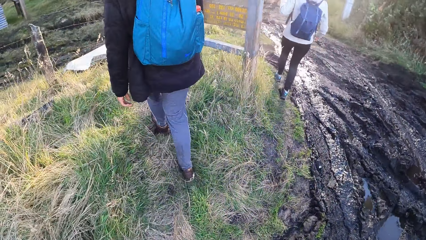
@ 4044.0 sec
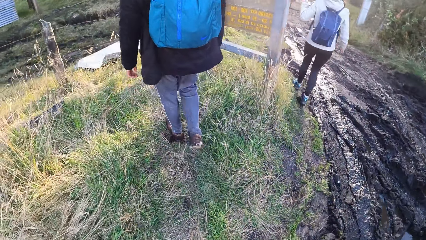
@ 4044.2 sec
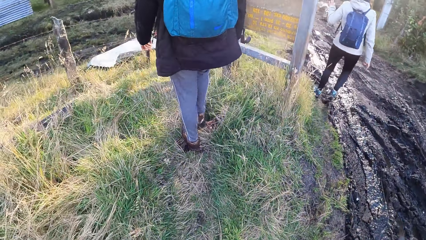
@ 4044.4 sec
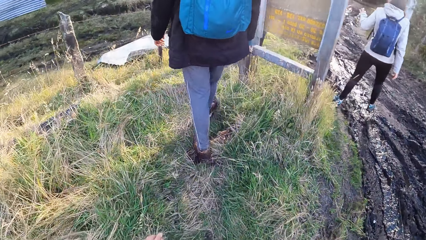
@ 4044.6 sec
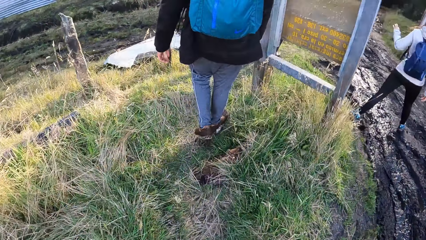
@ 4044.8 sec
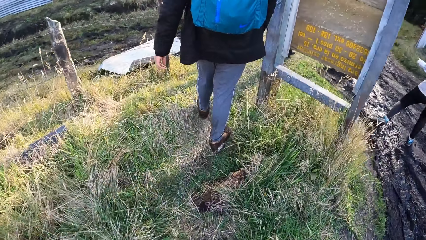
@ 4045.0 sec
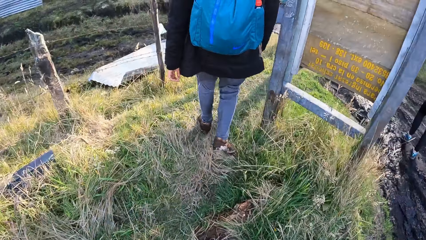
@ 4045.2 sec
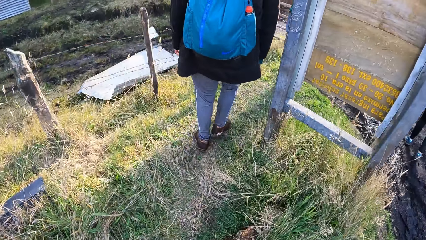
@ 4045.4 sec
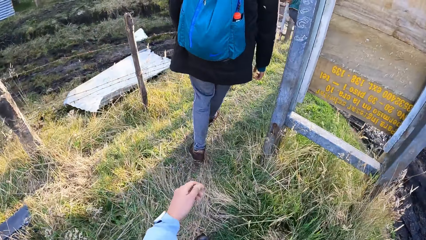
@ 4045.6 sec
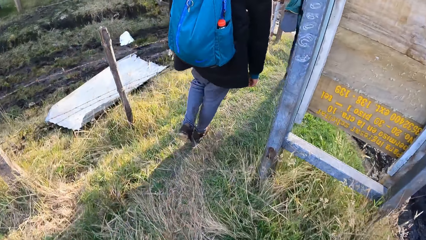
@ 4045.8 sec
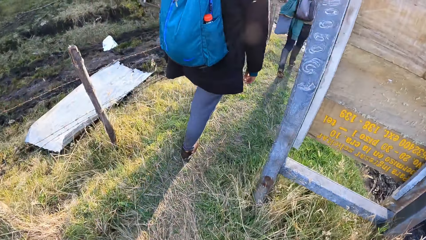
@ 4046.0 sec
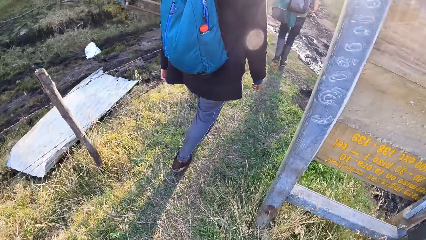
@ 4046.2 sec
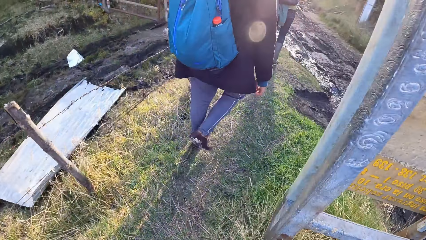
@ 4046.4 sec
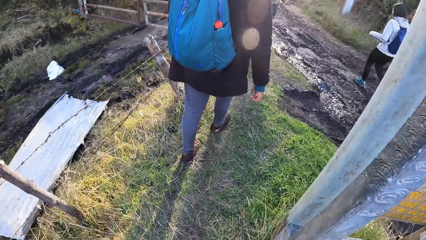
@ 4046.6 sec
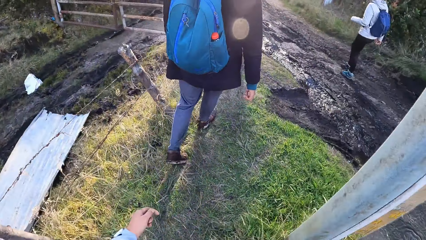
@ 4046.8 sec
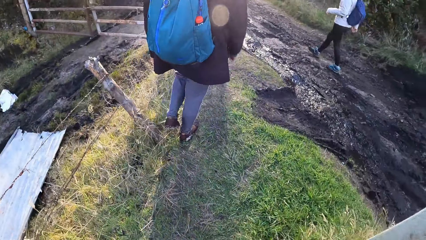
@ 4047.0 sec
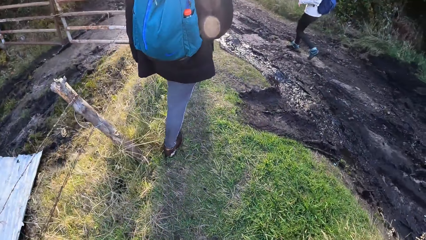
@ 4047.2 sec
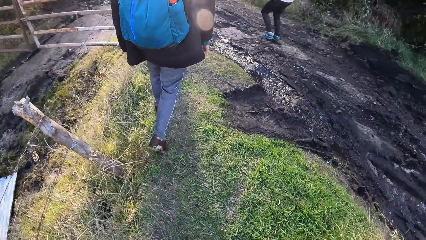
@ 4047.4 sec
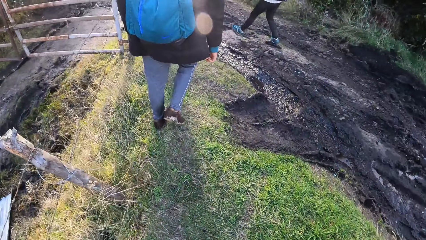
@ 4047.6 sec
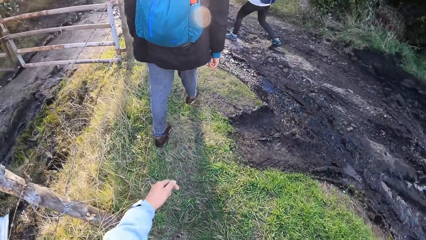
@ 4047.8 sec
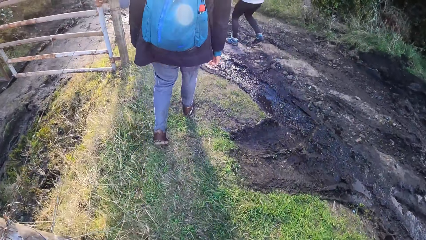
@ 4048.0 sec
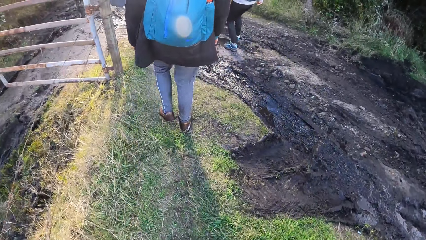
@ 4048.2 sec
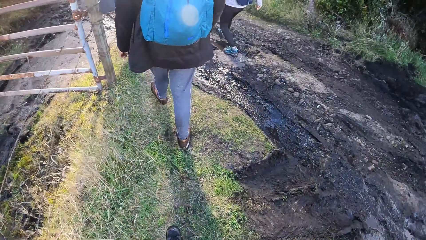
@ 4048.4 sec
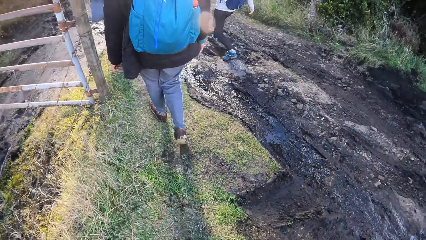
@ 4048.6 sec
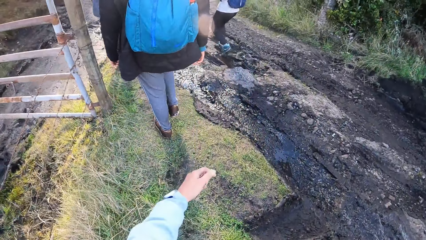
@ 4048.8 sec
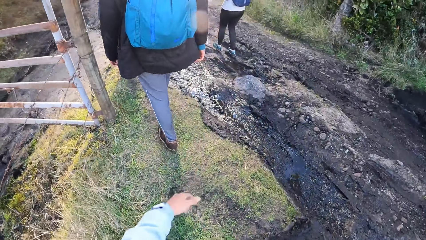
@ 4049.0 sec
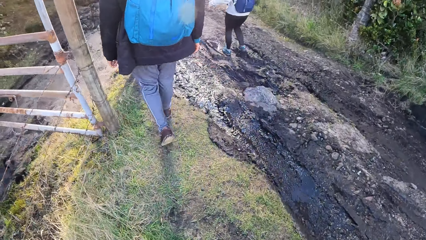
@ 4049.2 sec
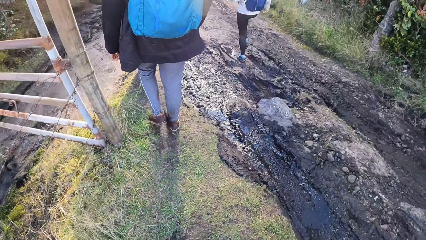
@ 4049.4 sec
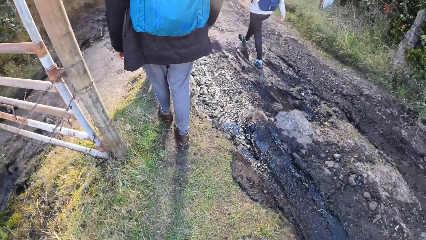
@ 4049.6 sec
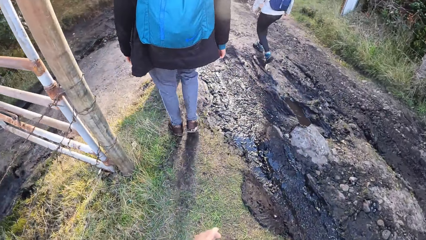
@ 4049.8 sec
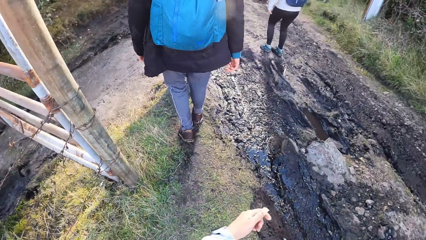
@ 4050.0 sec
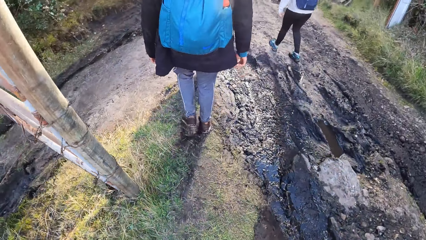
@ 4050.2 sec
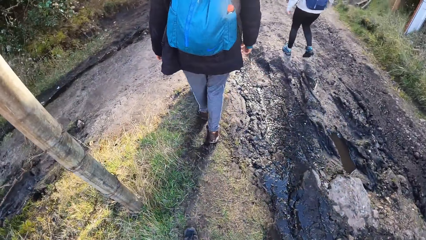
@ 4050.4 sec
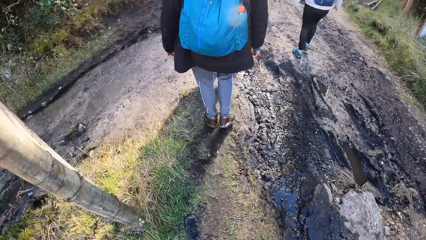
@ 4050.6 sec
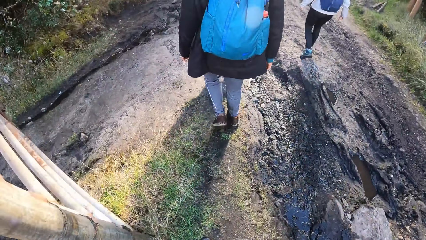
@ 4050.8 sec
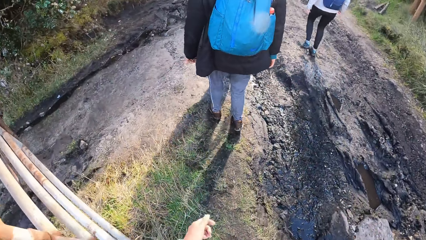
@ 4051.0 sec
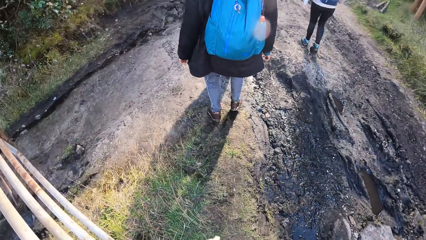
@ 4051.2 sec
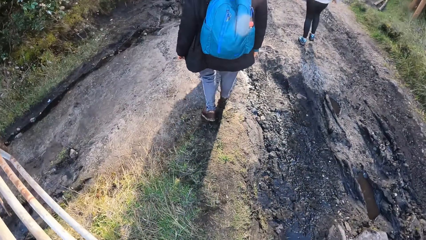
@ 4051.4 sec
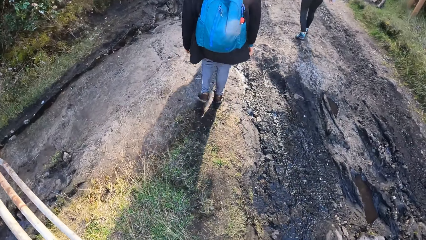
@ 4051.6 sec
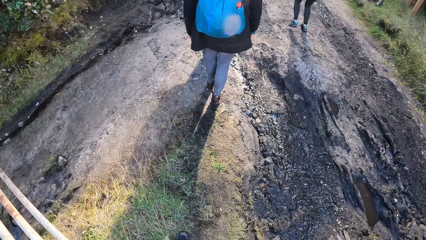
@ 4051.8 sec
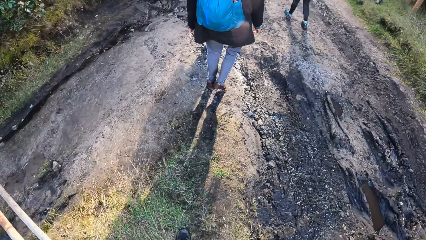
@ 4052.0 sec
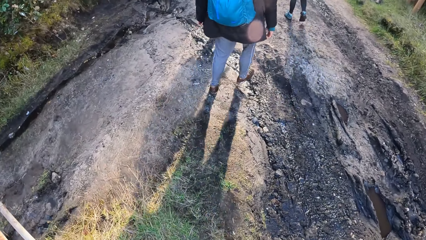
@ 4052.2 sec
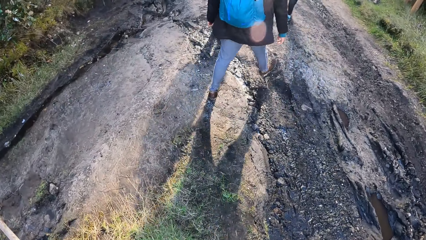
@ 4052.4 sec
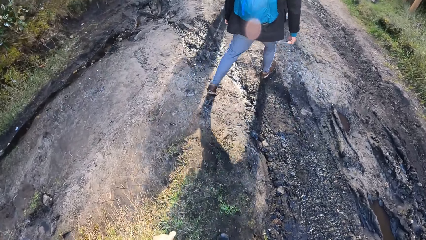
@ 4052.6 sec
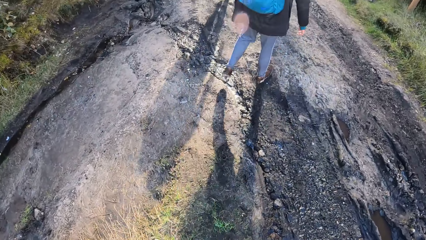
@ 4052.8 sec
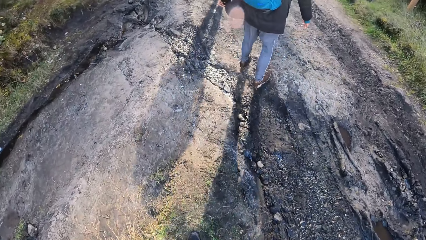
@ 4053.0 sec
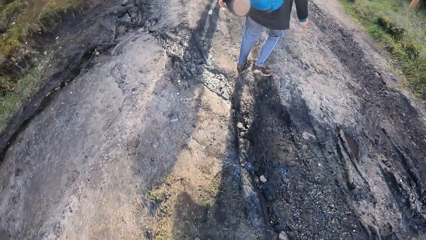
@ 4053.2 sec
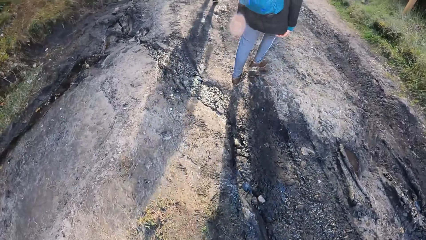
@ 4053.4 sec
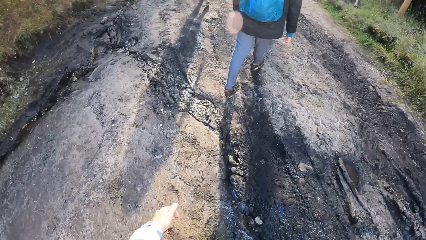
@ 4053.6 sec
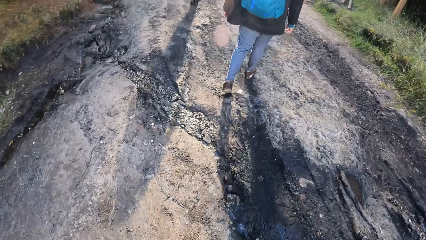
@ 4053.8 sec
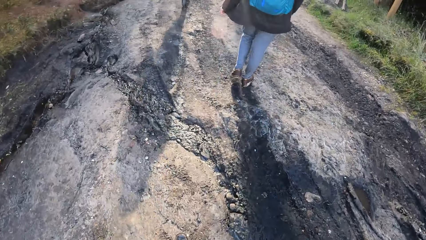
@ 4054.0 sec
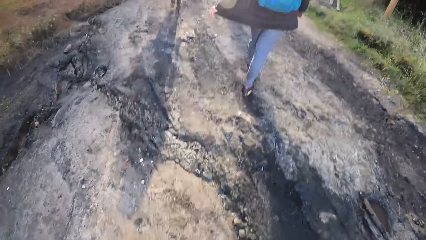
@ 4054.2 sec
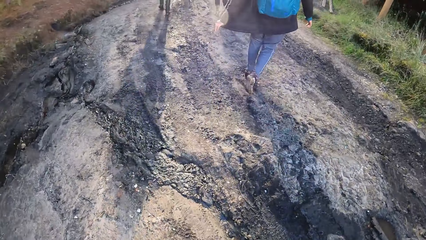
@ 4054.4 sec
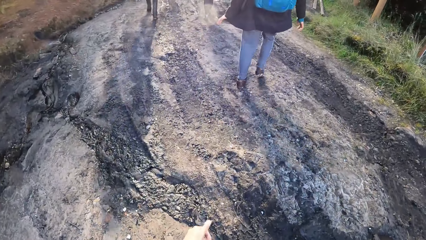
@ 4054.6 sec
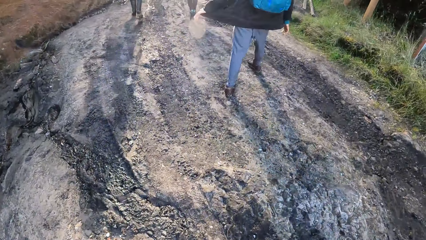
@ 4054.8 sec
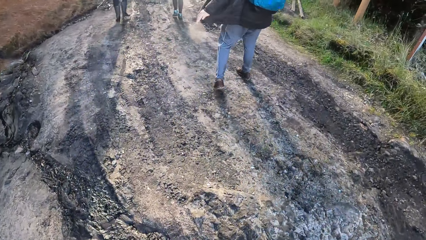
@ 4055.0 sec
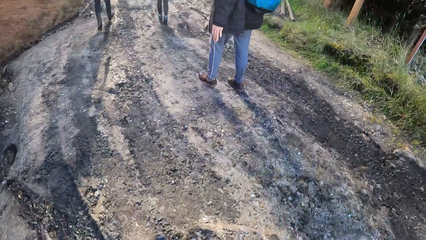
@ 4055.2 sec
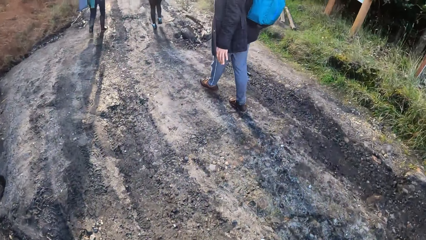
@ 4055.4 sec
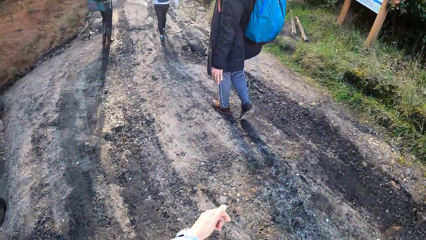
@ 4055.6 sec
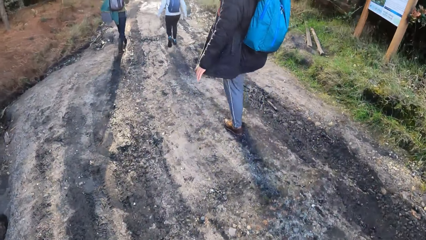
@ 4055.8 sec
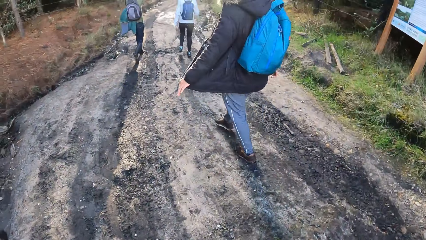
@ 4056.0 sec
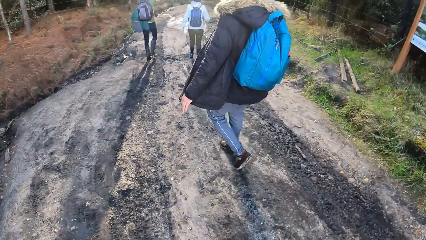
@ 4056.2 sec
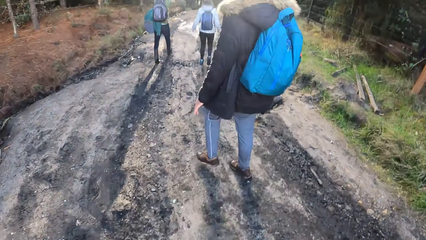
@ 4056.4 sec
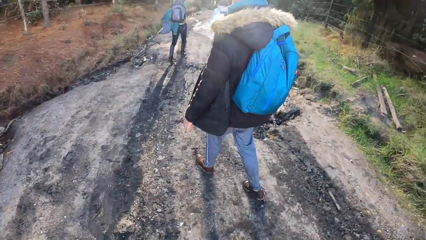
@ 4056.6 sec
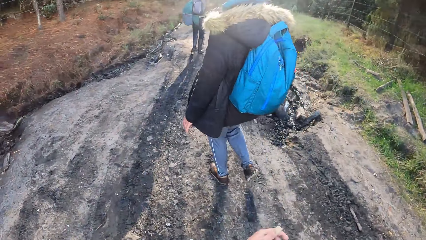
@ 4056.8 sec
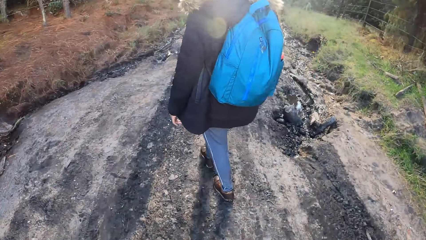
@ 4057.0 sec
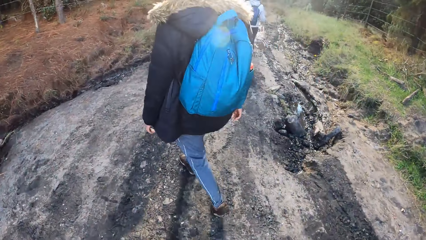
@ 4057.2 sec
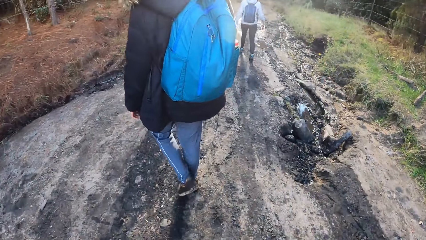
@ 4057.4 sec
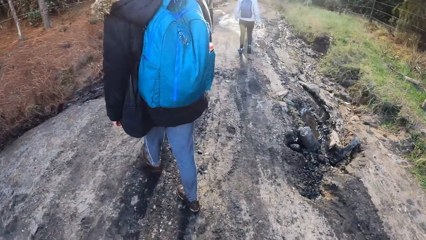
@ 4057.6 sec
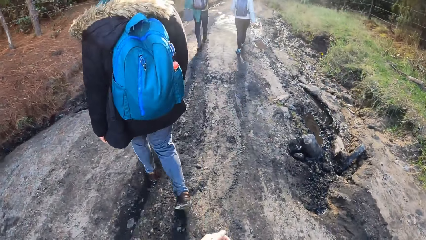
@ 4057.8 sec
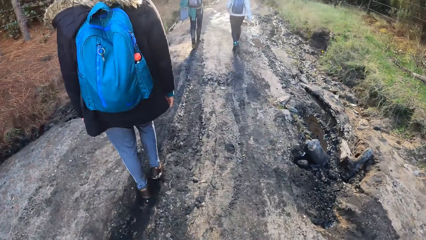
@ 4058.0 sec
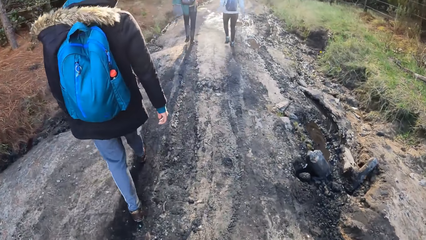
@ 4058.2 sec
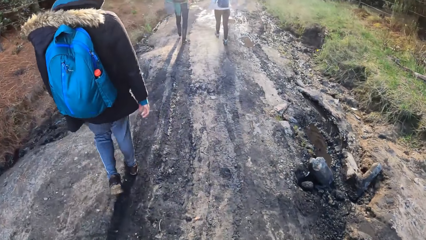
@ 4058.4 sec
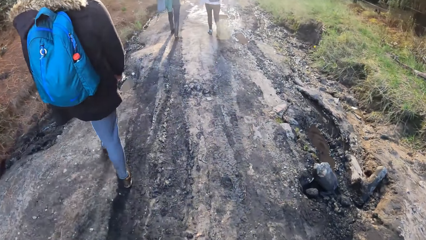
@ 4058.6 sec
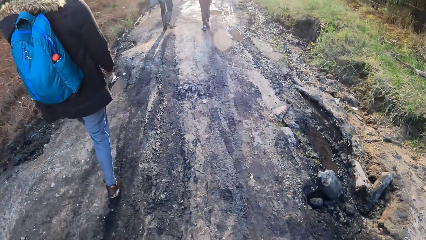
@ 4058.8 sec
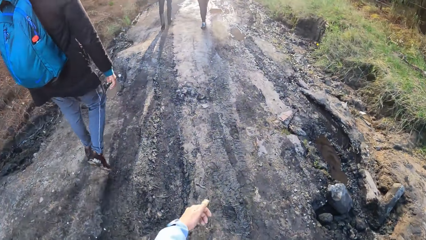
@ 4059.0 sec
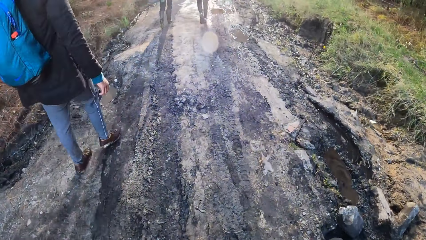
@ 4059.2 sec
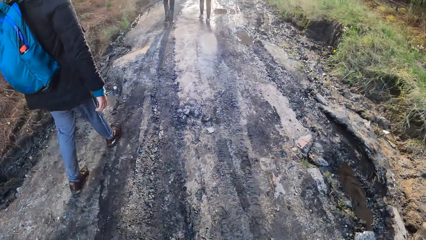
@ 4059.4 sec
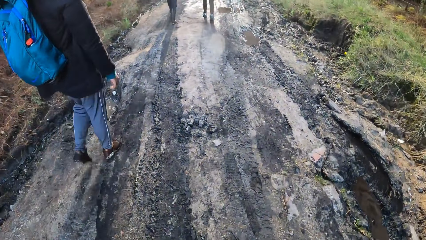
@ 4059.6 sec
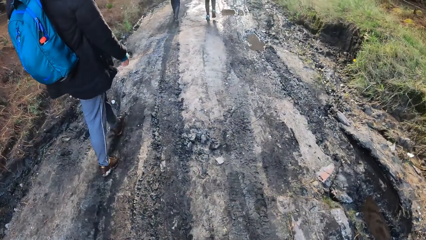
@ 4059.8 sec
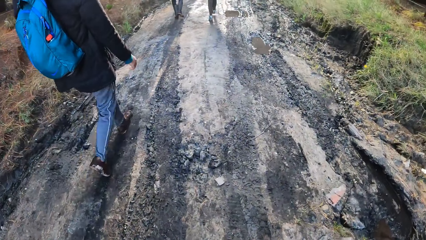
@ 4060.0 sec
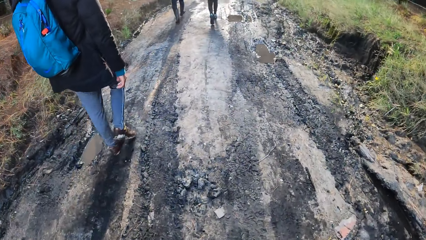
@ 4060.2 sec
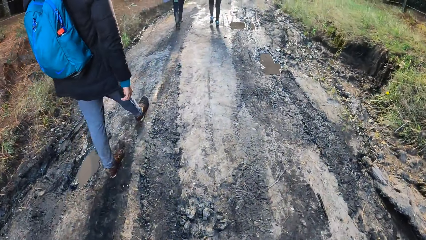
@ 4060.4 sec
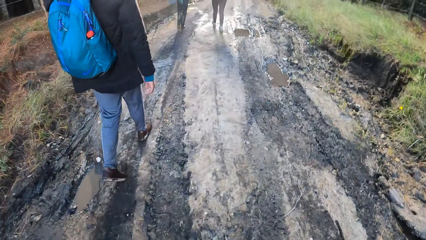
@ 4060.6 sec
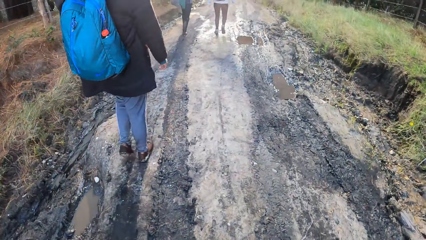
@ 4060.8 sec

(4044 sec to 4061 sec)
The camera wearer walks past the board. A woman steps over the mud. The camera wearer walks around the field. They step over the mud and walk around the field.
